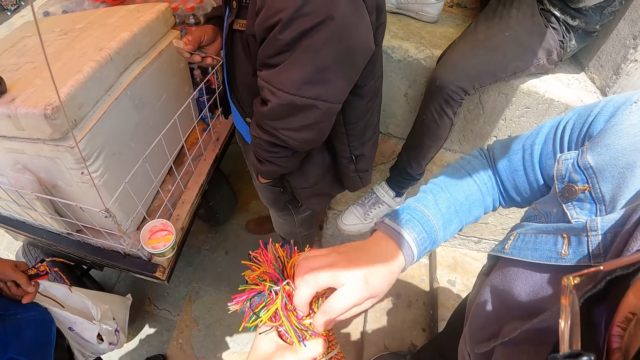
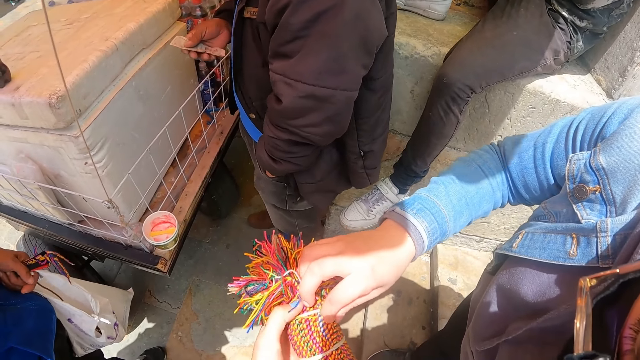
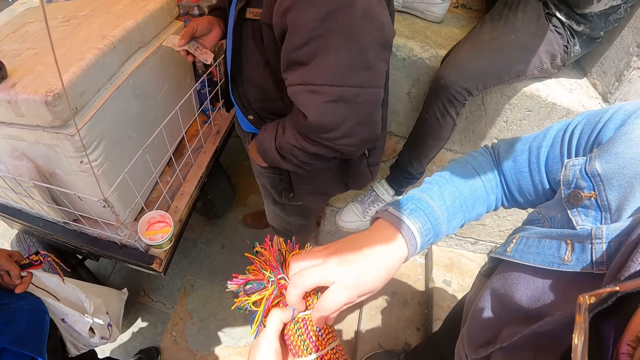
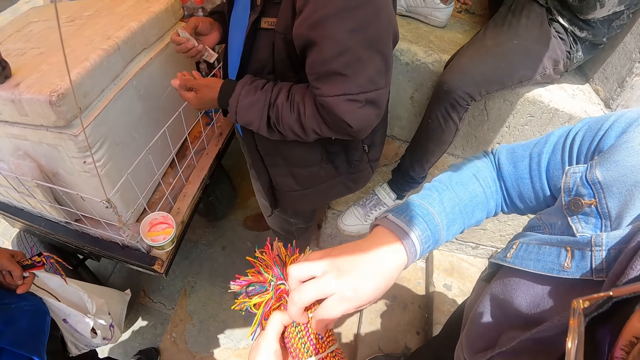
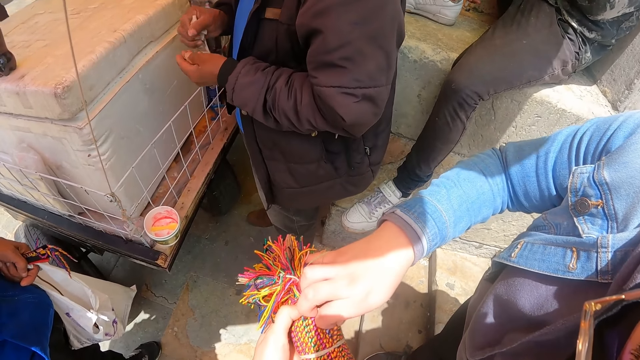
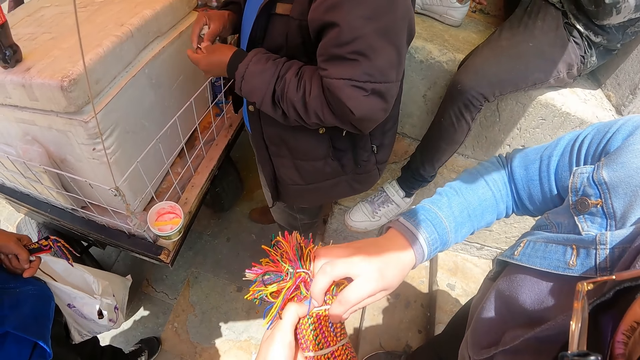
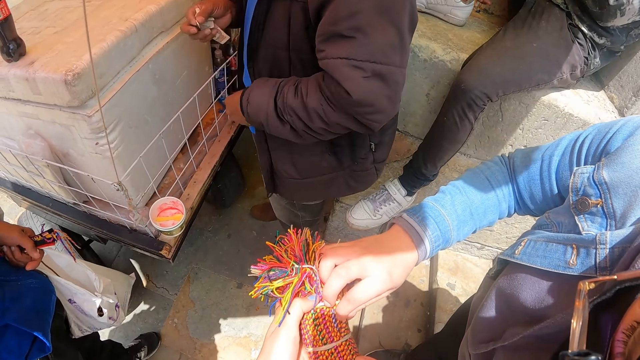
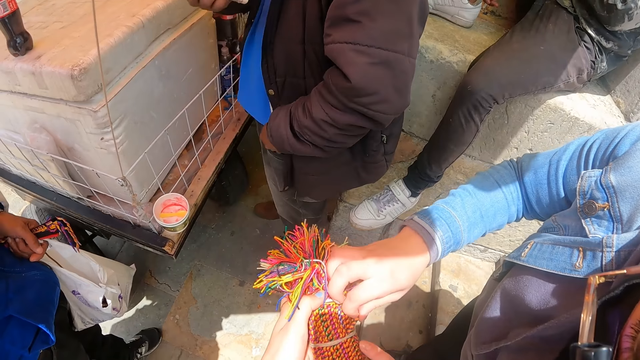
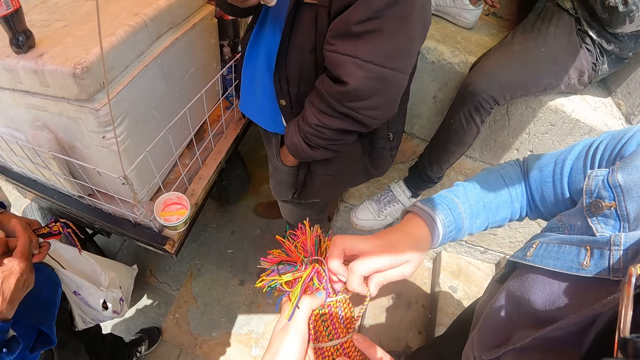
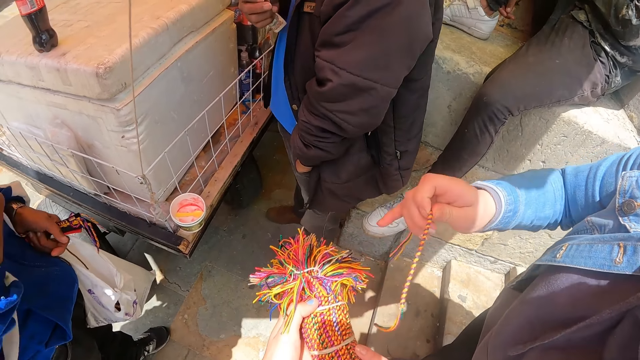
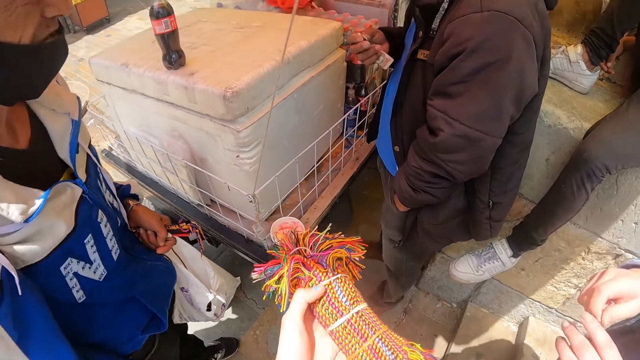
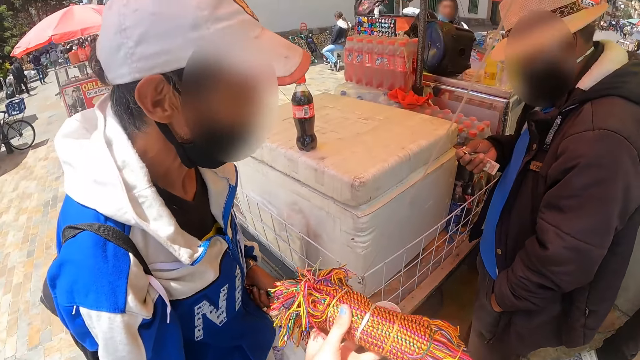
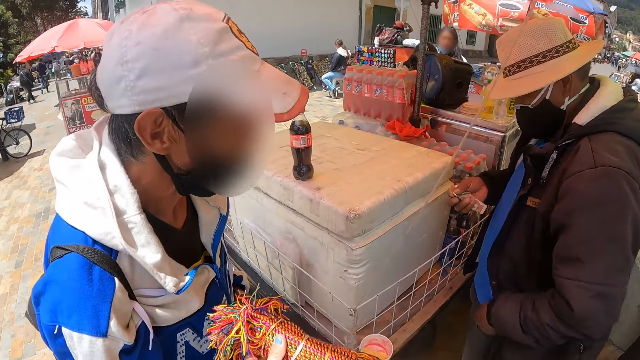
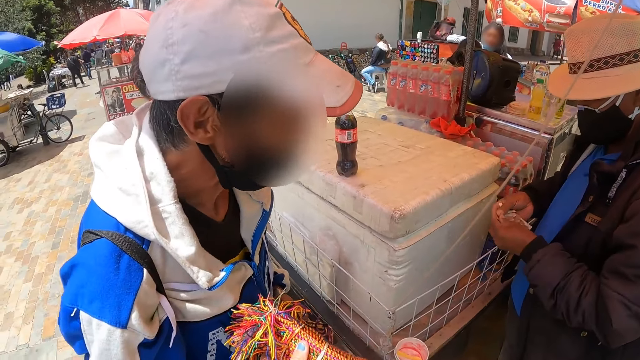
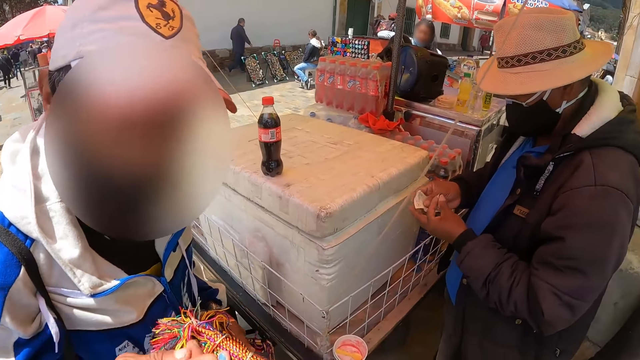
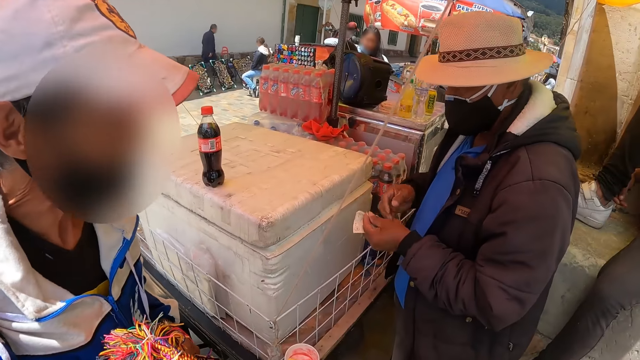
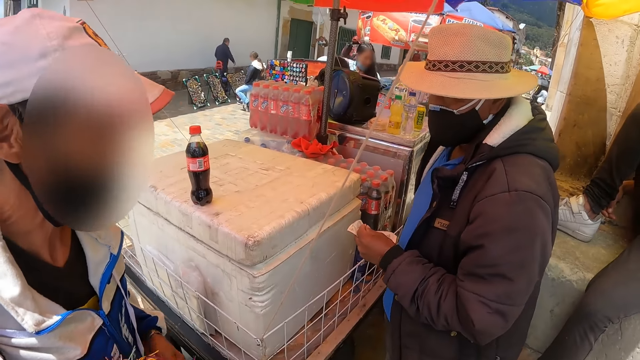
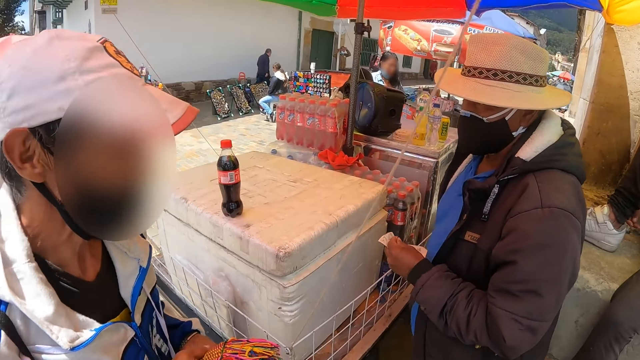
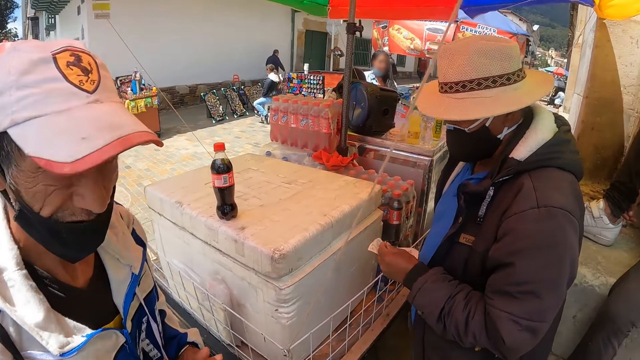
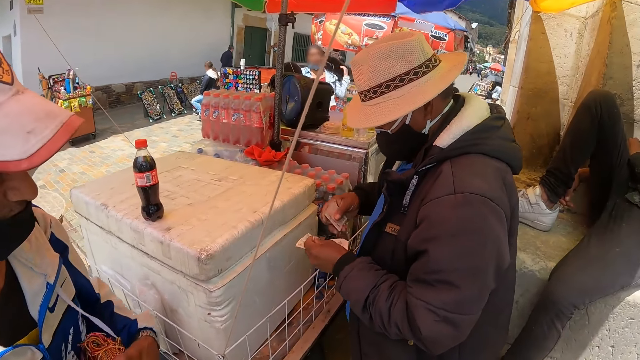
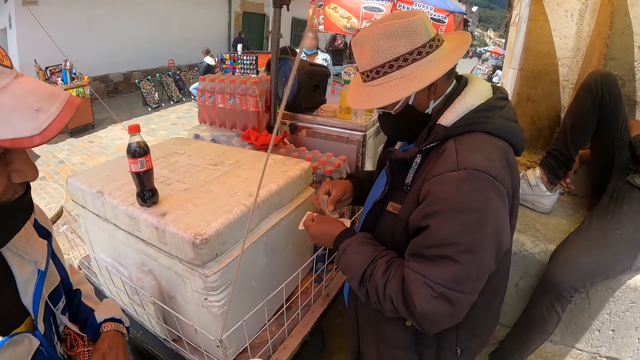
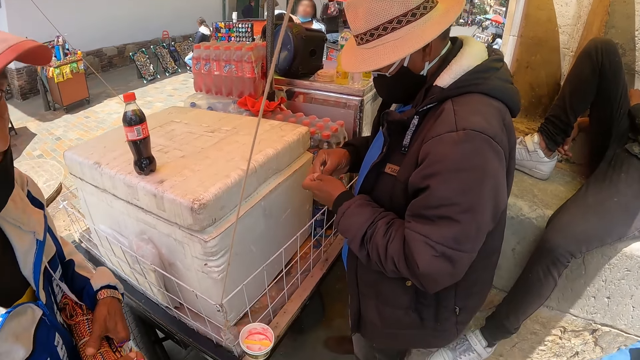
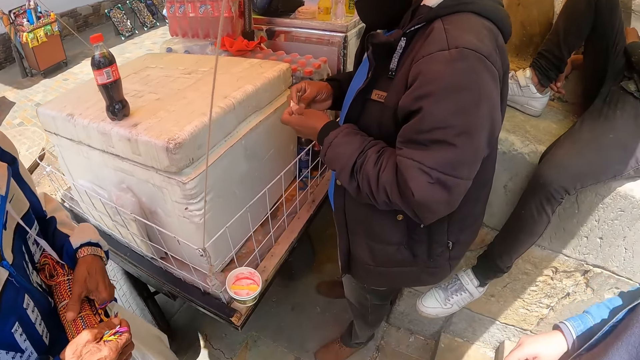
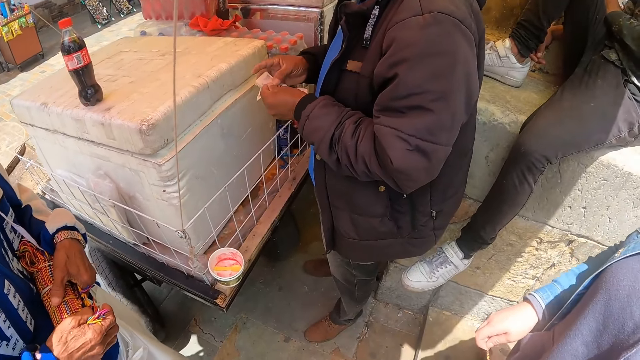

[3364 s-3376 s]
The camera wearer holds the bracelets. A man moves the hands. The camera wearer looks around. A woman takes the bracelets from the camera wearer. The camera wearer gives the bracelets to another man.

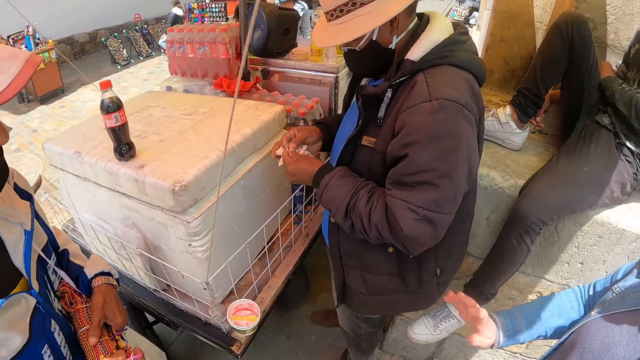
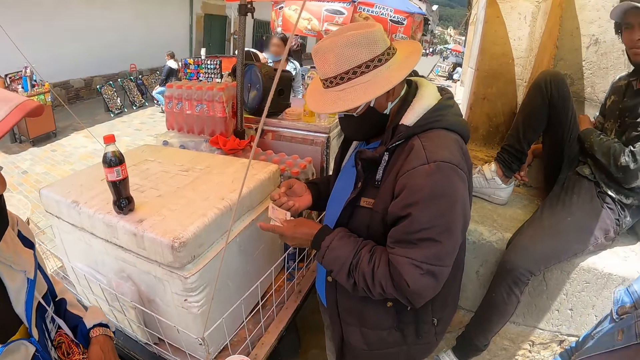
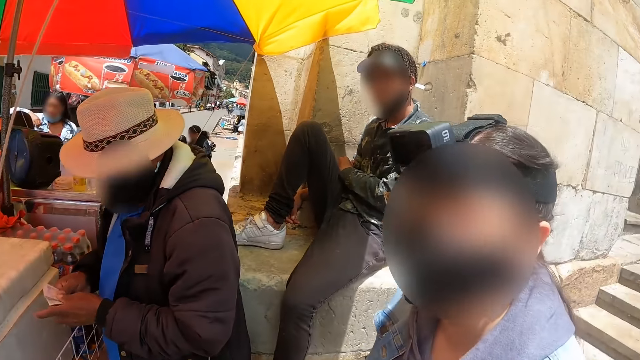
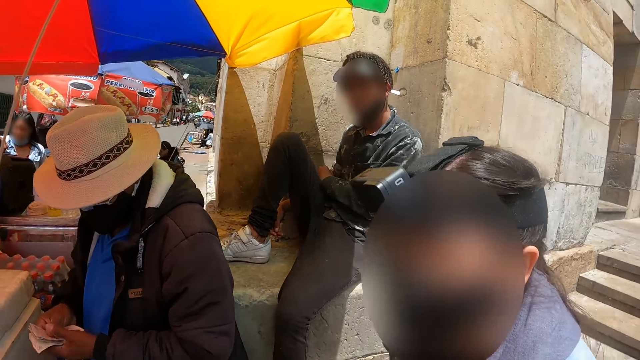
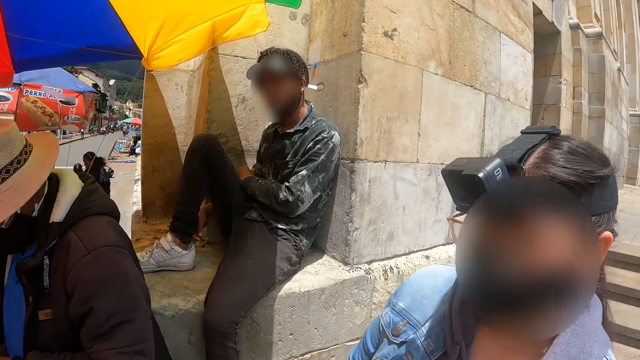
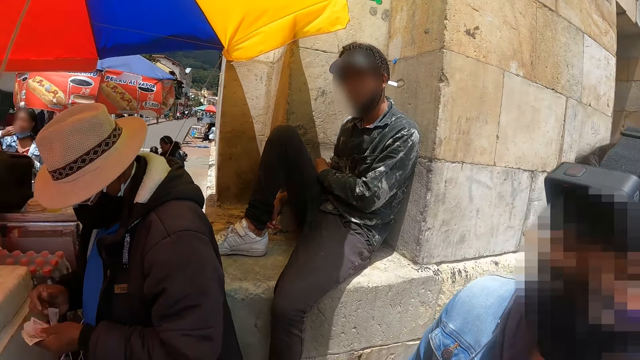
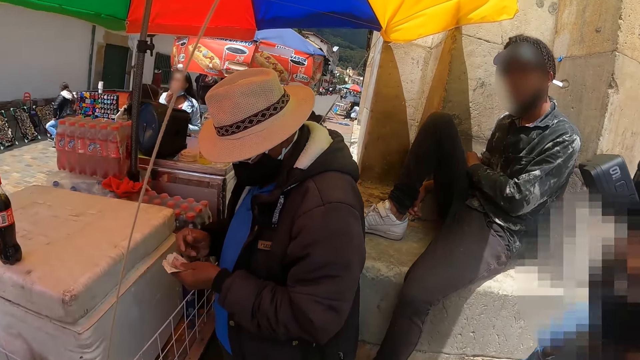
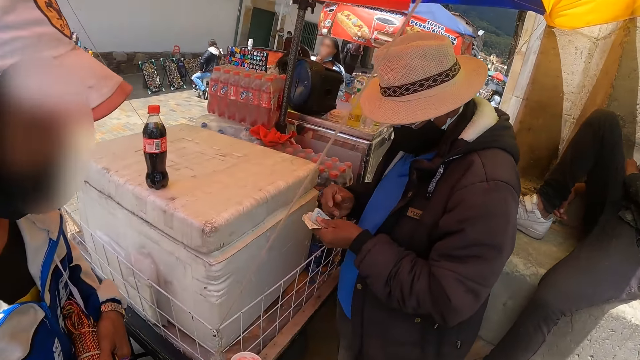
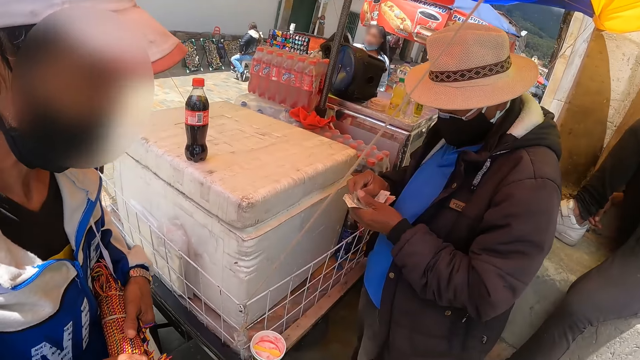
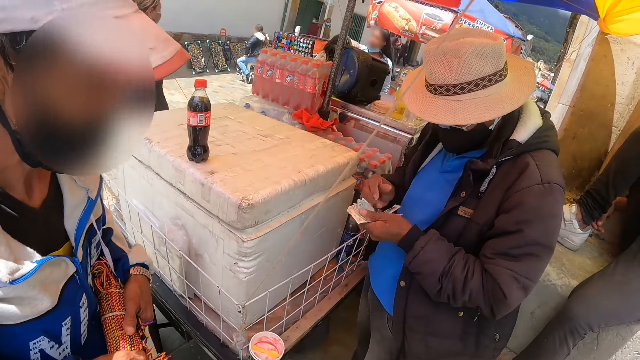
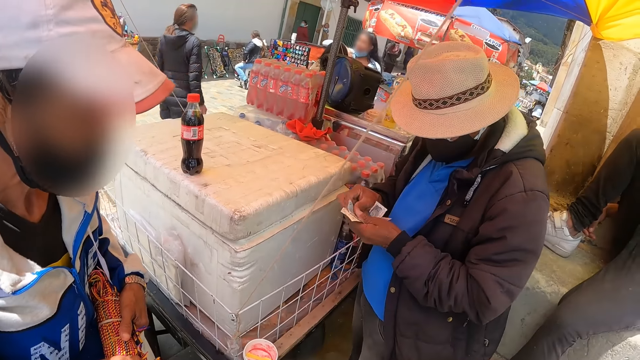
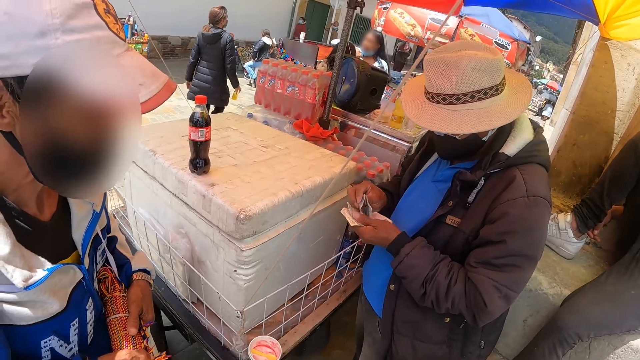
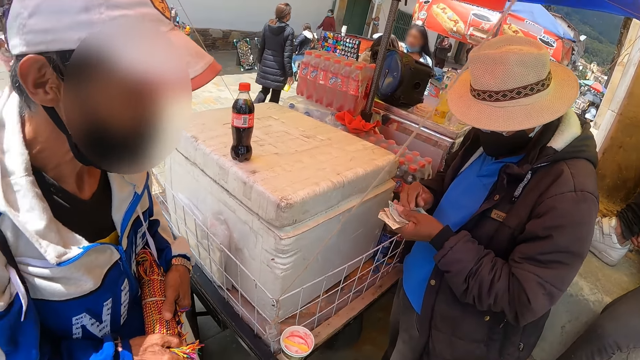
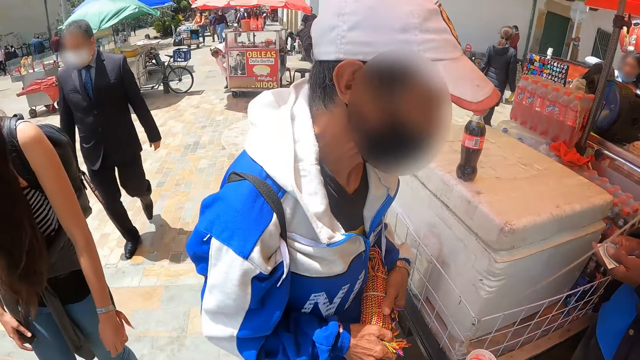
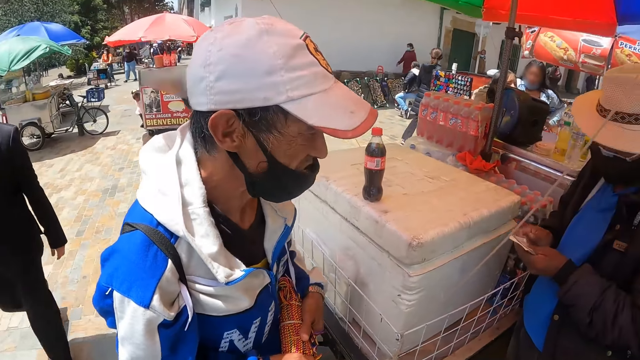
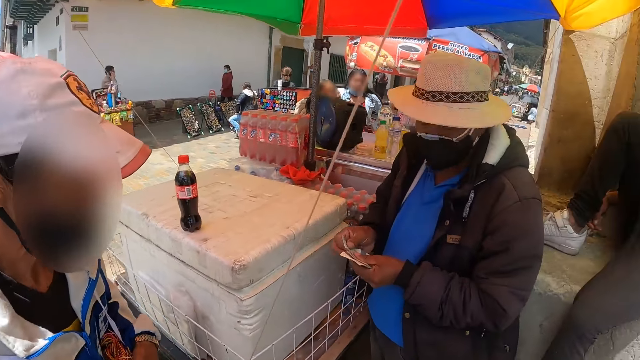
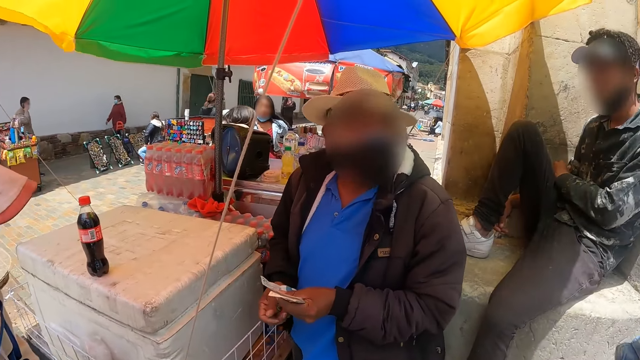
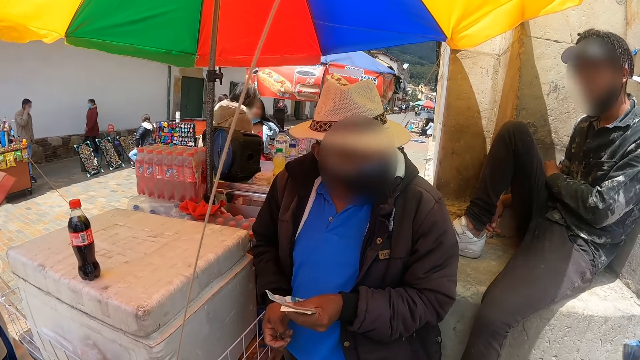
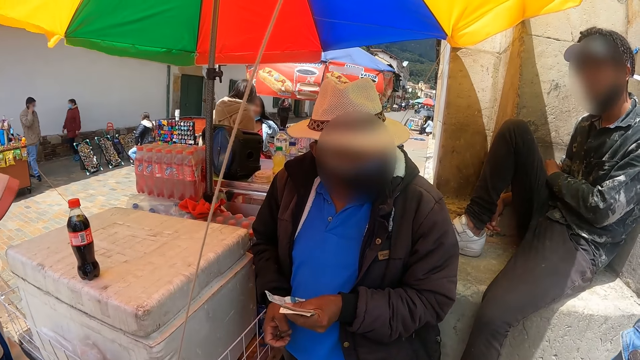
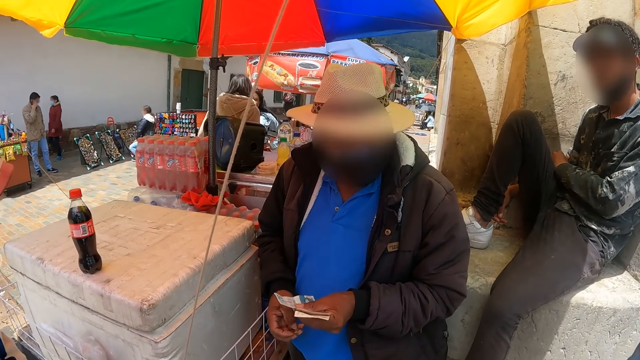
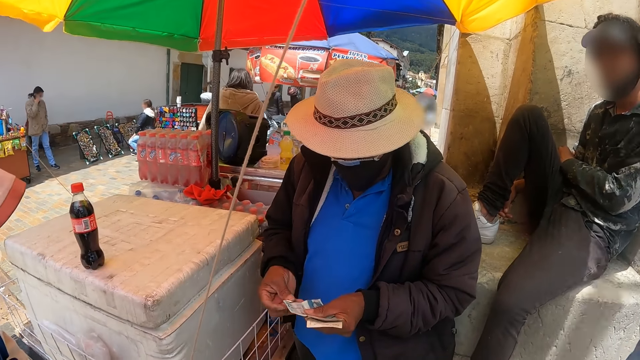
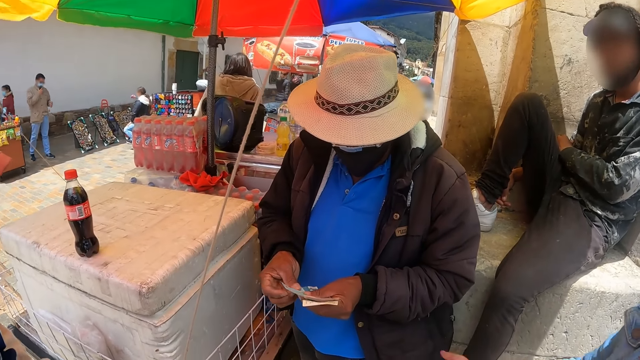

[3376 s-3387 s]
The camera wearer talks to a woman. A man moves the head. The camera wearer looks around.
